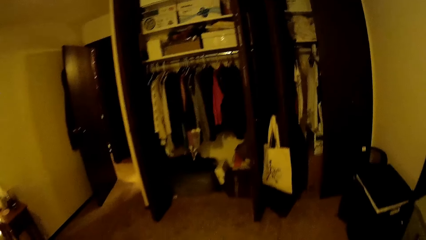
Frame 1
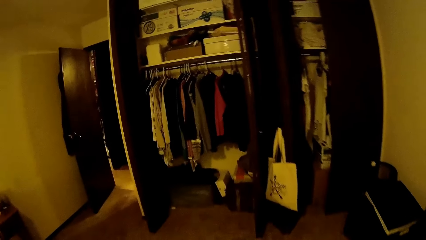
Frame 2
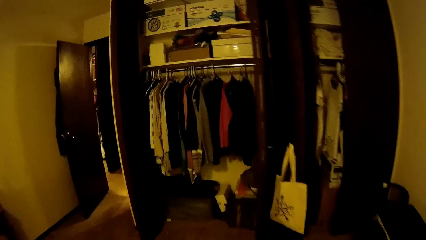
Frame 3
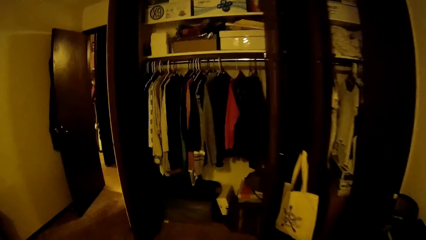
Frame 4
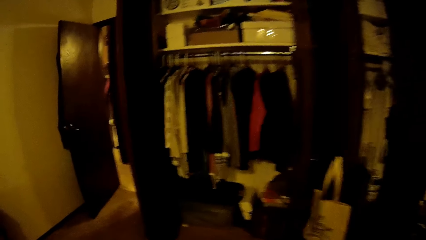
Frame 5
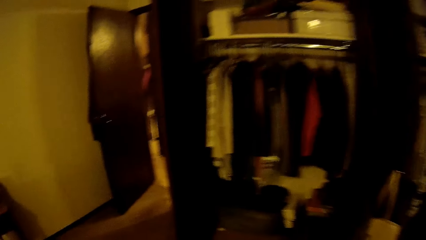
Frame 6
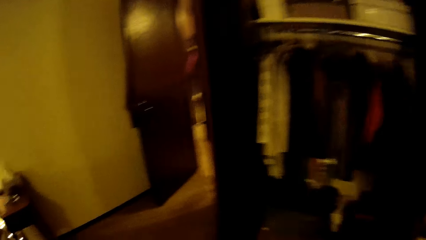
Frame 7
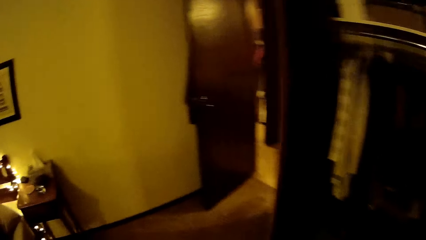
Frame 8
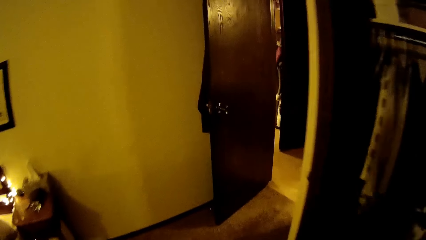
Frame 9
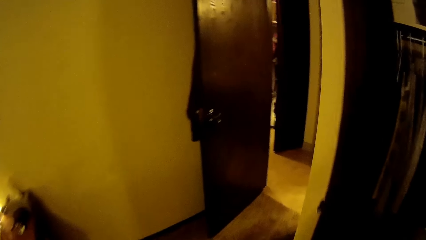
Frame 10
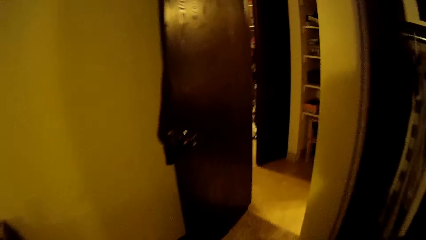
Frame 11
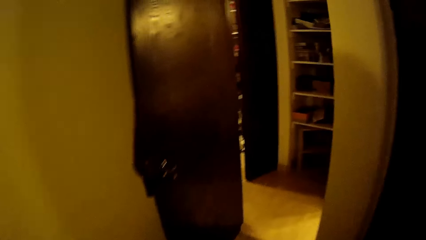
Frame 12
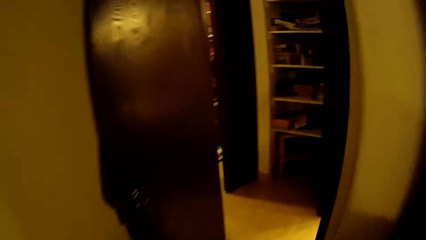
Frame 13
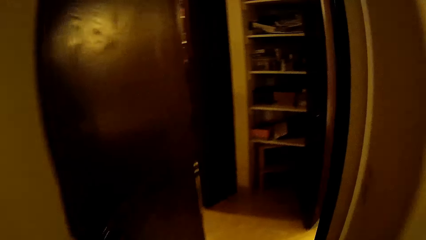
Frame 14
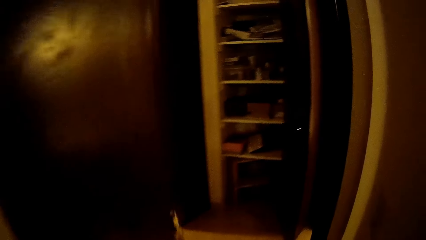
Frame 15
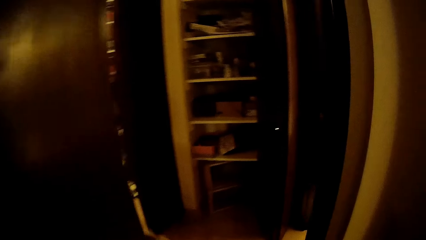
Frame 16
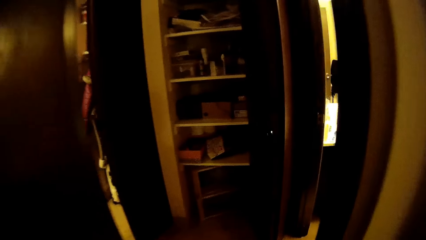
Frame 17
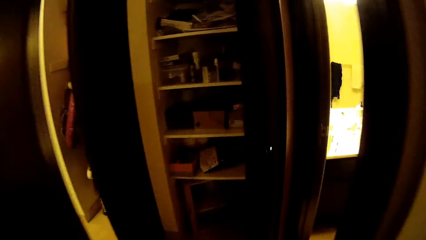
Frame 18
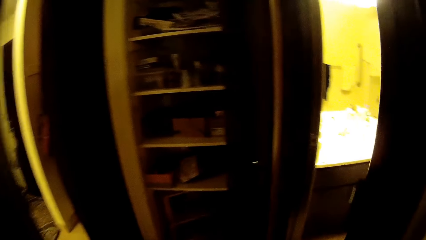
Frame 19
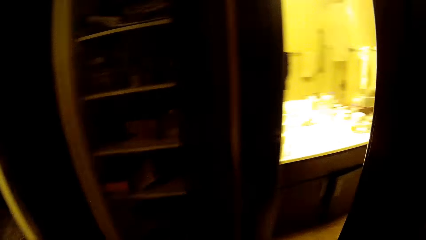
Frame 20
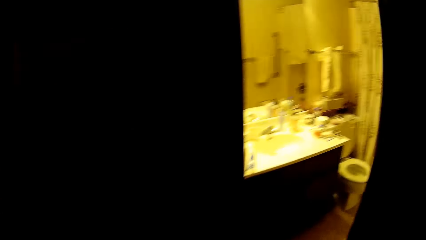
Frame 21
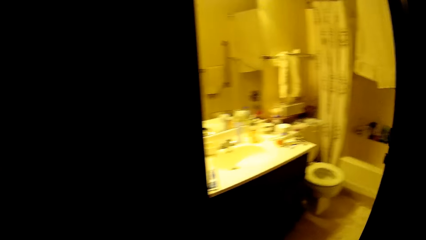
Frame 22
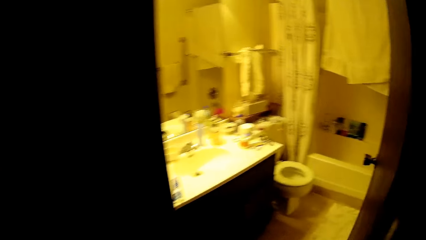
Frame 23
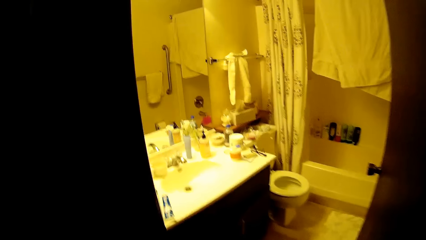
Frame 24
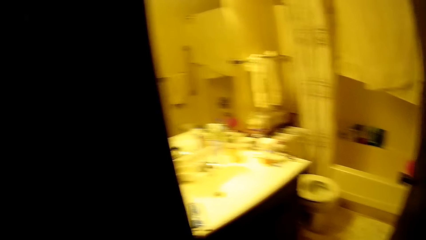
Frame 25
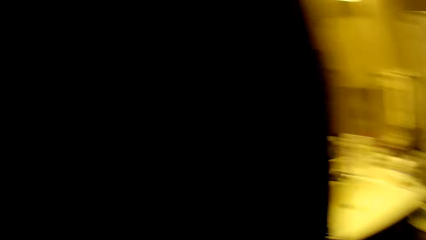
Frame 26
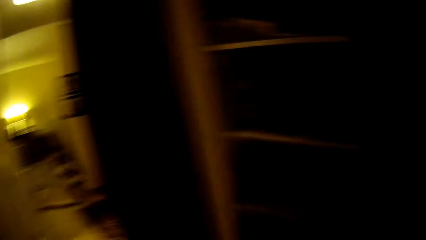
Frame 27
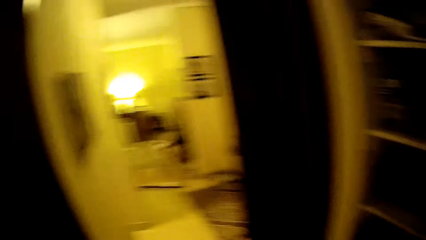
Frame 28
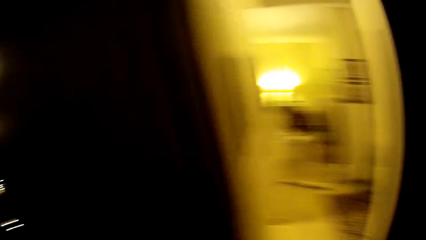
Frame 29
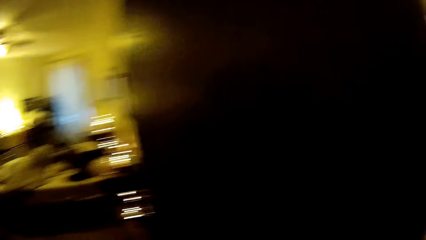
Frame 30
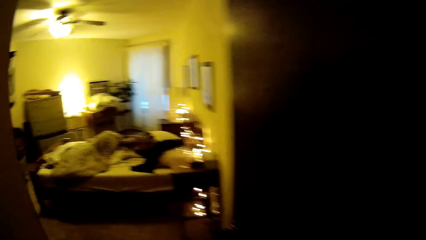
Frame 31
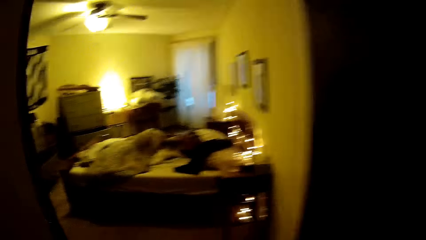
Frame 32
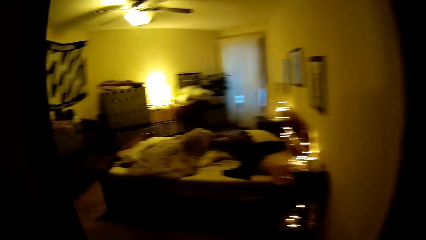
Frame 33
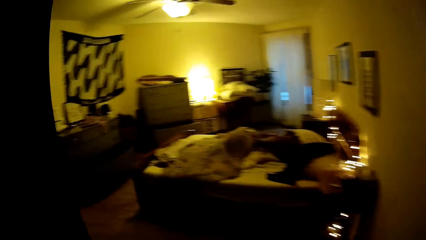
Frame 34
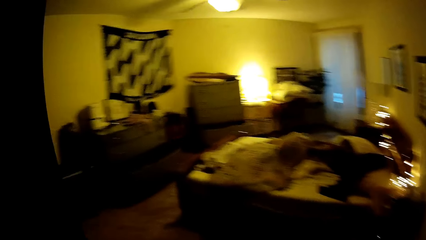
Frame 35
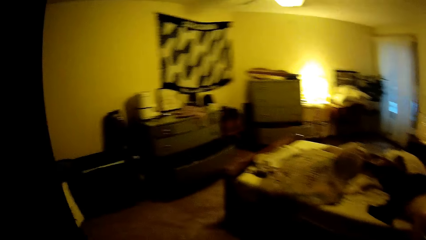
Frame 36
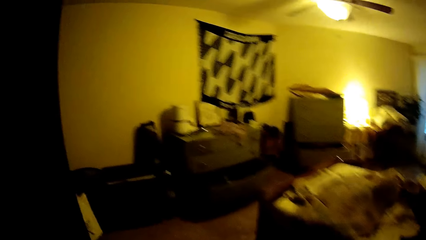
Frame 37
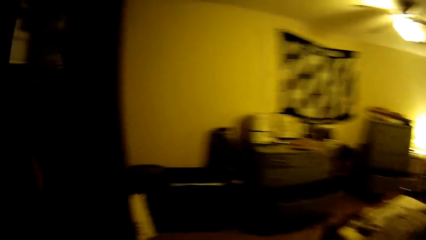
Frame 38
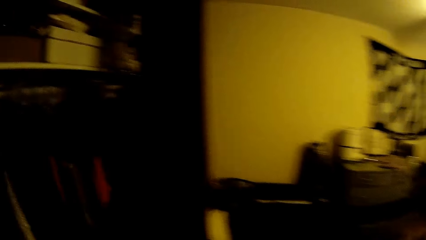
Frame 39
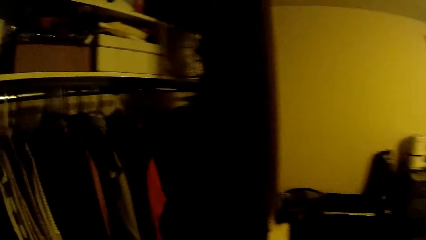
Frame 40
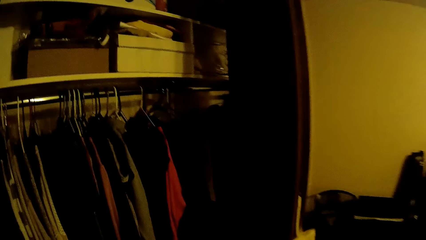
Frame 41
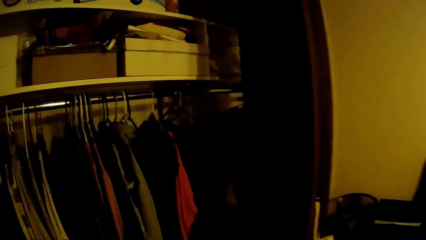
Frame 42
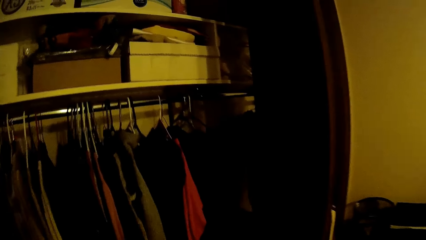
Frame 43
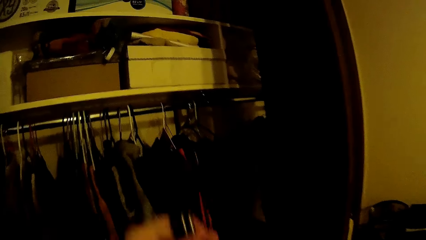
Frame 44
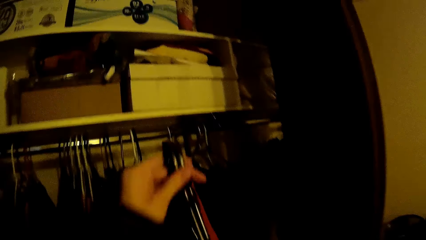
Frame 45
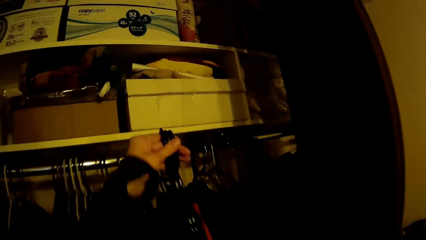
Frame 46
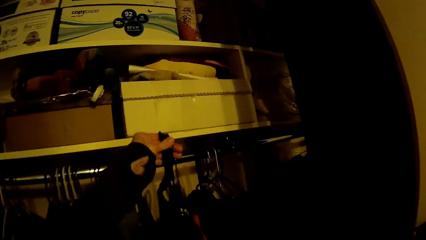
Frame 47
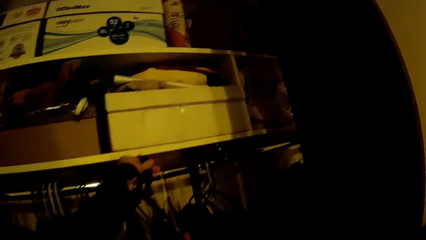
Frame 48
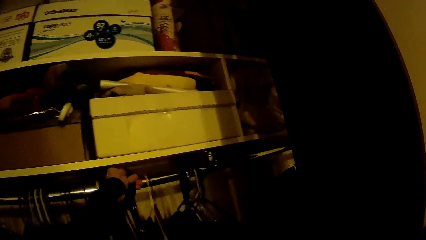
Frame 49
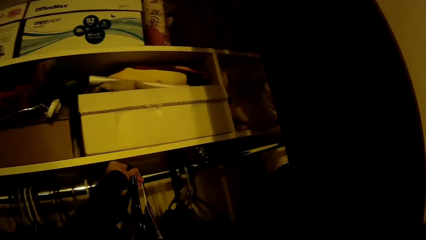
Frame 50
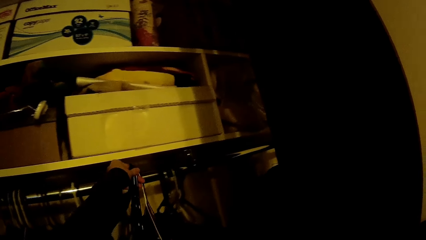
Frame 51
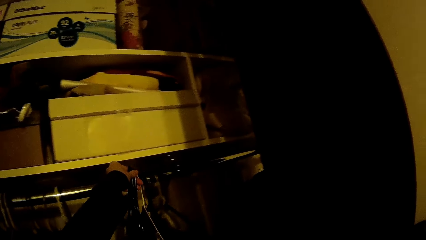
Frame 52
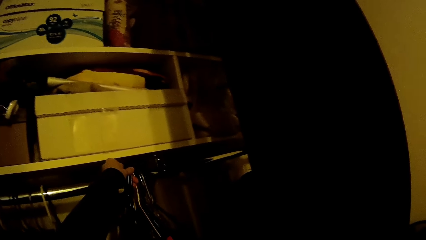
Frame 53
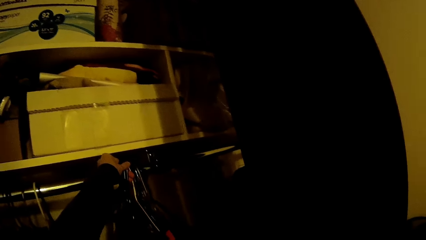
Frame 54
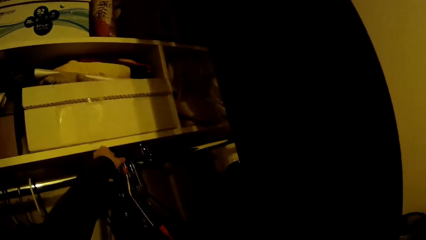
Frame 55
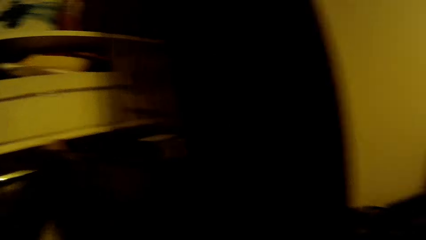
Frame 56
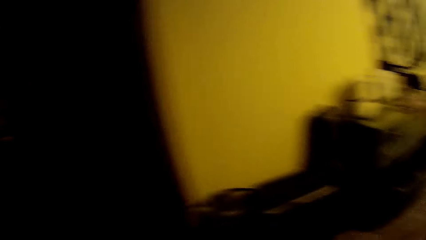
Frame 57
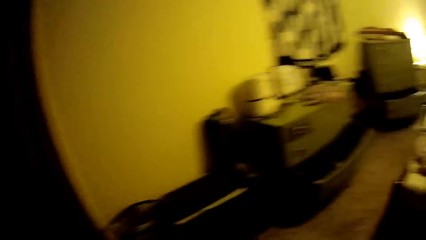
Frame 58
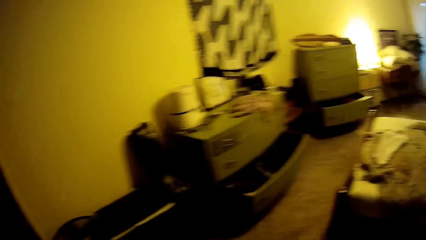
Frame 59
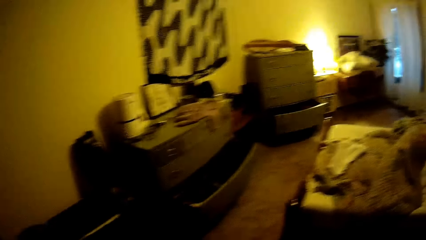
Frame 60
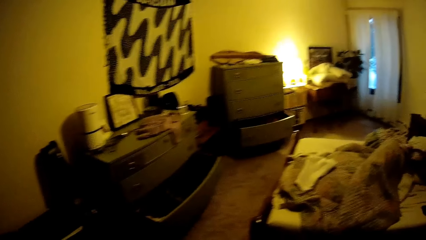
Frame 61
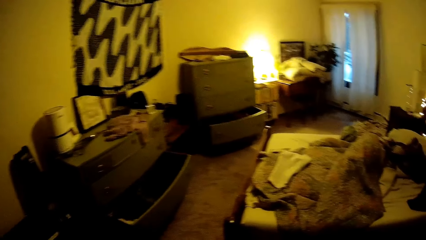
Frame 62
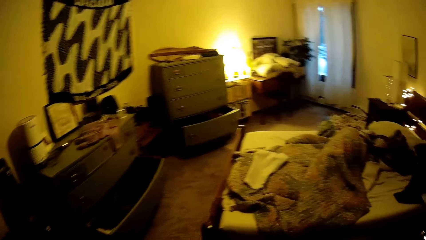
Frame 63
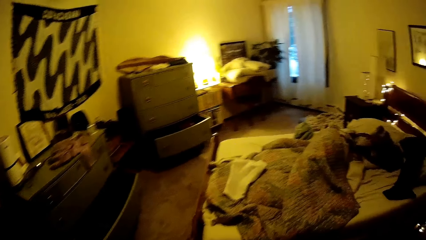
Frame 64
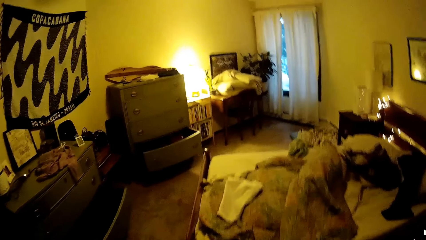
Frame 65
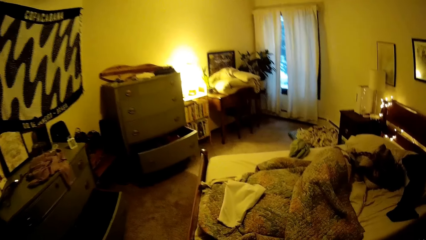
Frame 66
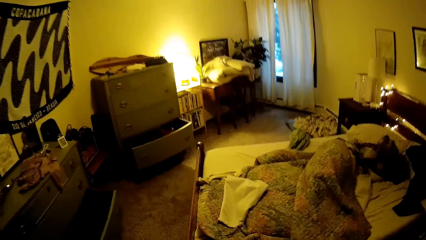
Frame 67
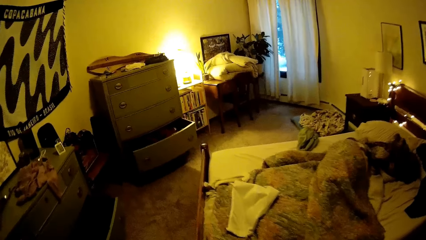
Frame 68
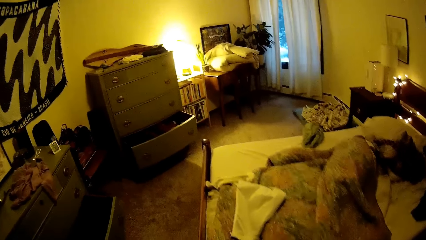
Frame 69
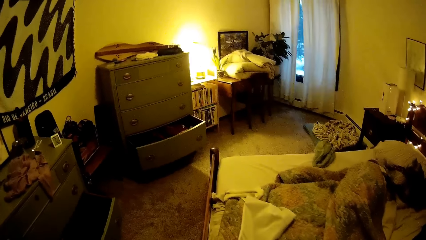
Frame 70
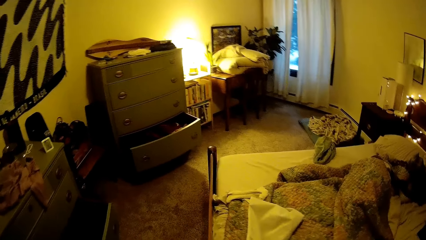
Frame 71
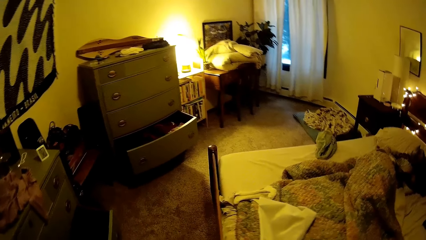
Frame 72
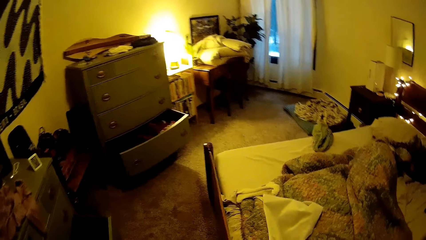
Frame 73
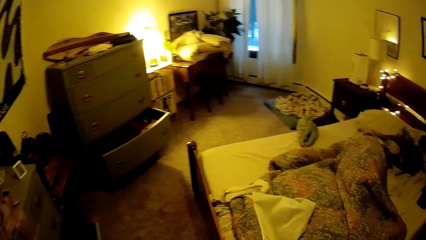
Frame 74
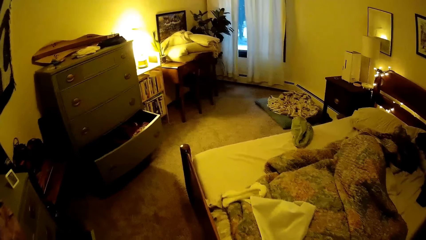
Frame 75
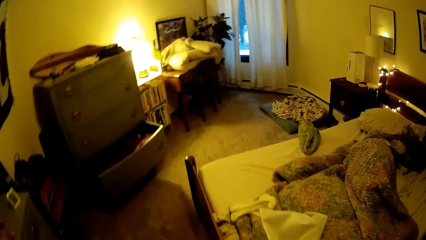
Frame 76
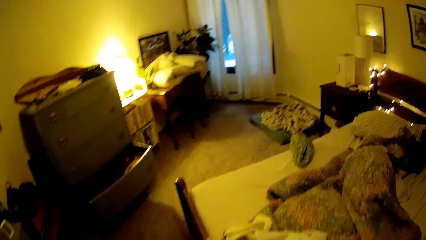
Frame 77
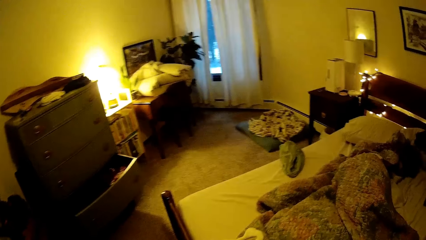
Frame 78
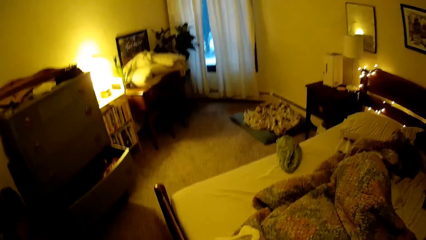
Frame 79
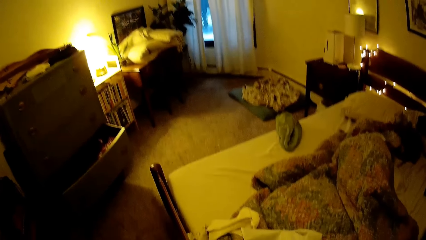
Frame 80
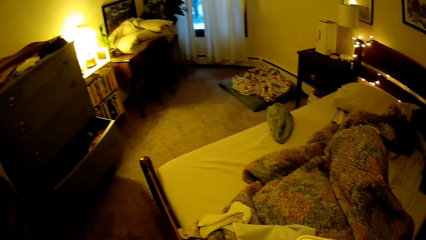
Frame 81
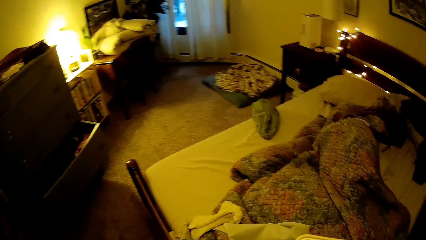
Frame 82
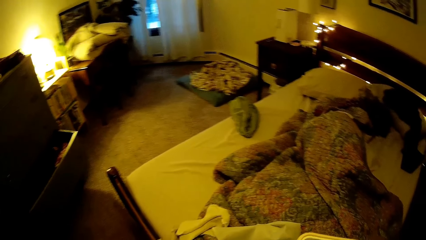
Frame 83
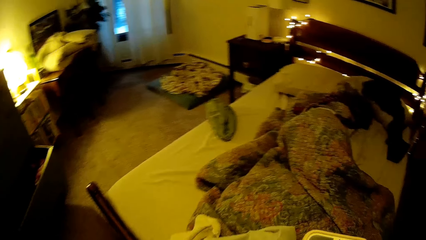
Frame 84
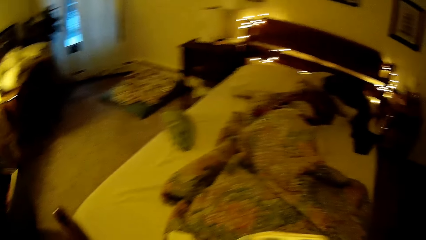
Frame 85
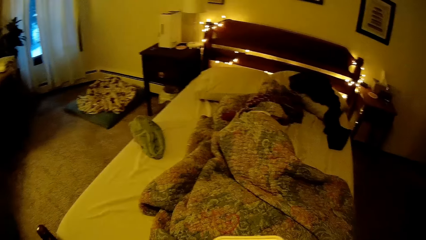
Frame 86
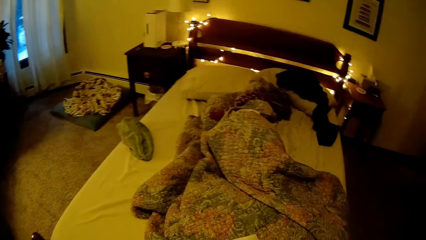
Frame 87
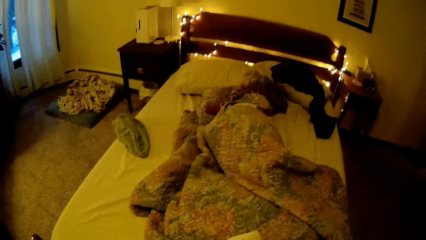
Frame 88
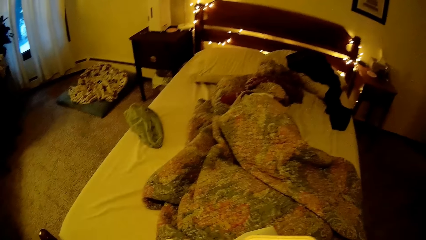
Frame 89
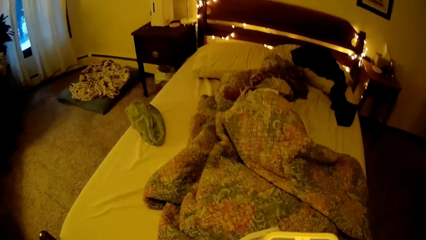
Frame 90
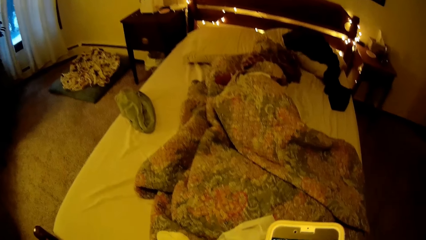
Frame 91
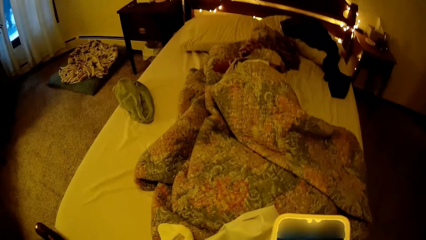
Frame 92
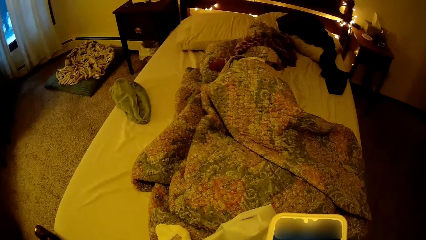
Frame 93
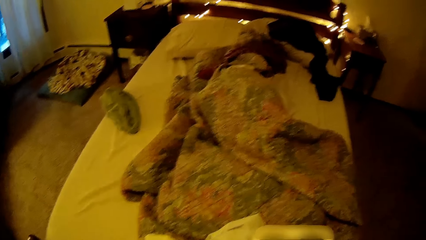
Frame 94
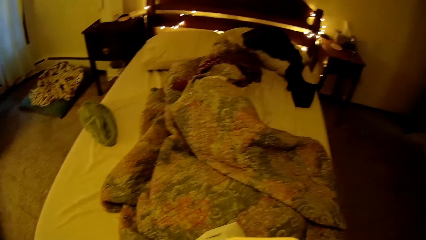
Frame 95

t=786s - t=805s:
The camera wearer walks along the room. She walks out of the bedroom. She walks into the bedroom. She shifts some hangers on the clothes rack with her left hand. She walks in the room. She uses a phone.
